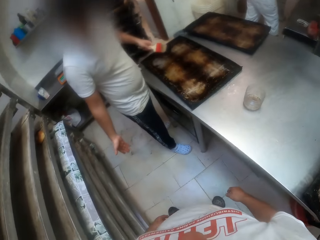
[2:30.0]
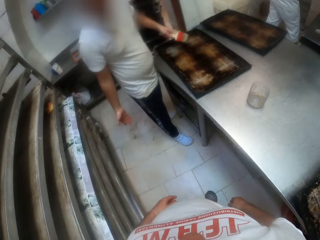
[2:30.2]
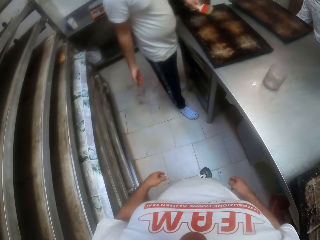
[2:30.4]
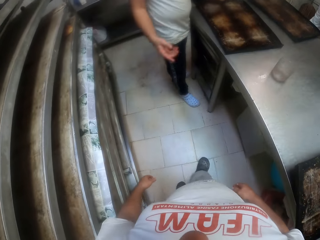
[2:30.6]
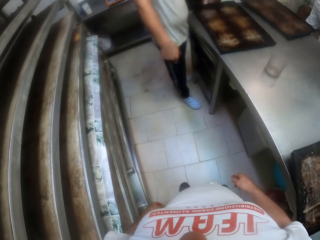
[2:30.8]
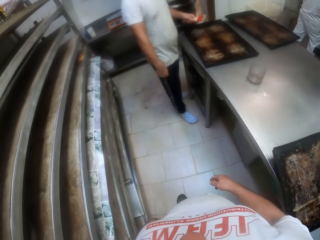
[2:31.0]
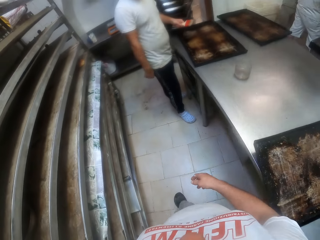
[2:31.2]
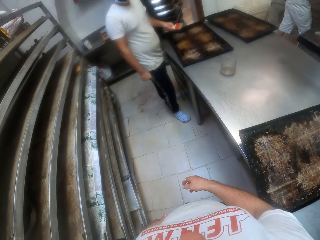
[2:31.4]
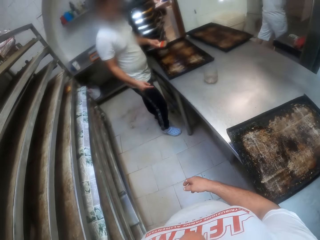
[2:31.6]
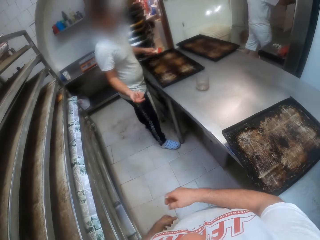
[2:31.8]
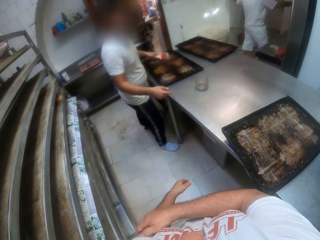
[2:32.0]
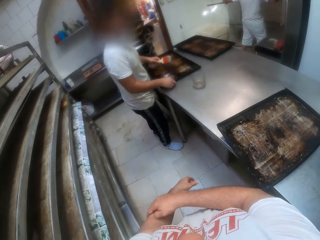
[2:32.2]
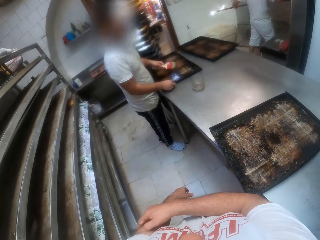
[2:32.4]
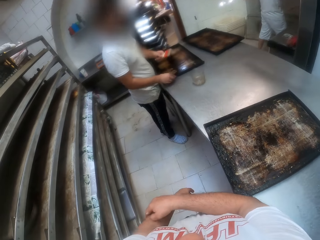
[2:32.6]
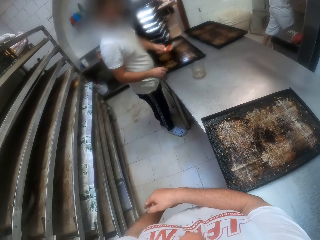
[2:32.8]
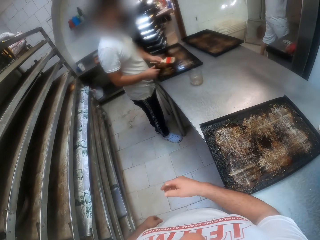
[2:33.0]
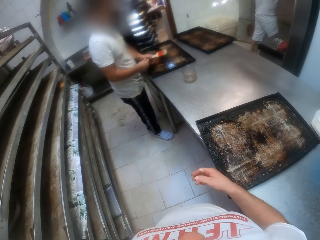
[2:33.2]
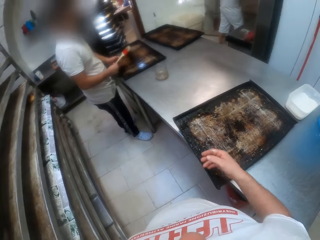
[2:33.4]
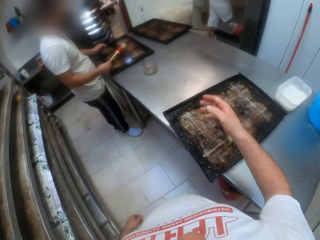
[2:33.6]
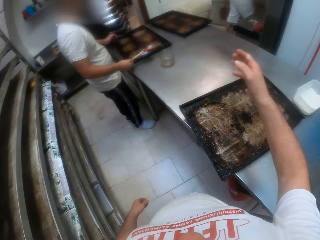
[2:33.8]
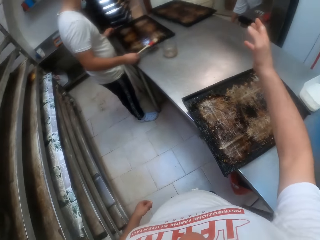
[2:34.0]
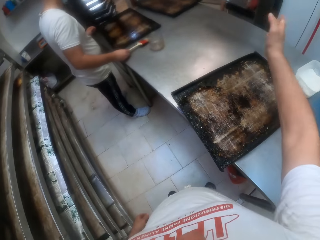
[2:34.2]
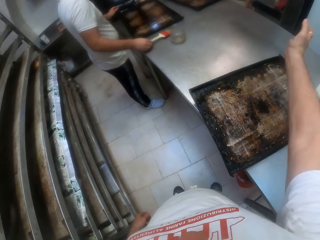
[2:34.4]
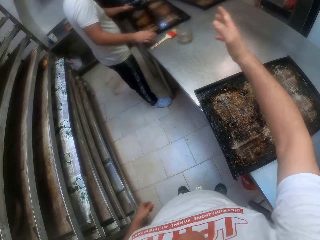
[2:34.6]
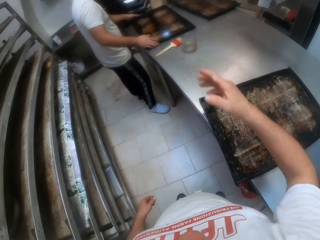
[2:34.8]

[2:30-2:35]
The camera wearer moves back. He scratches his hand. He moves his hand. A man drops the brush on the metallic baker's table with his right hand.

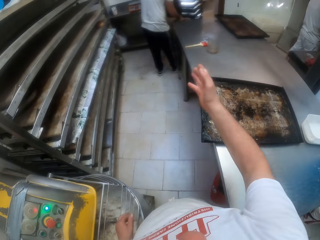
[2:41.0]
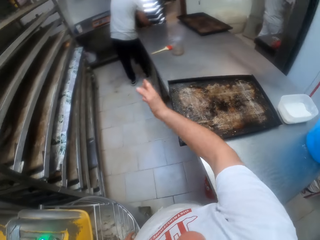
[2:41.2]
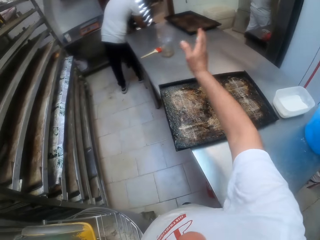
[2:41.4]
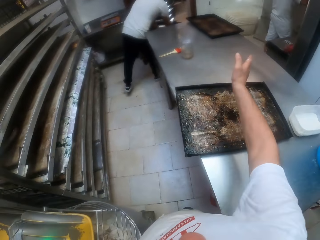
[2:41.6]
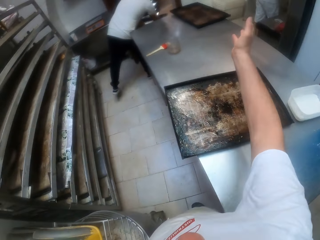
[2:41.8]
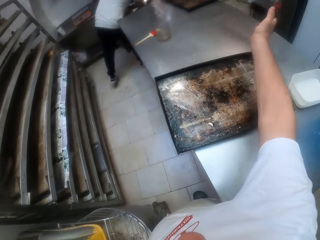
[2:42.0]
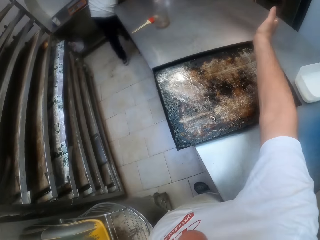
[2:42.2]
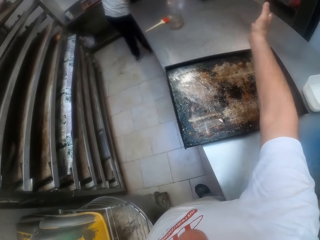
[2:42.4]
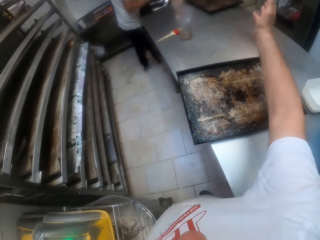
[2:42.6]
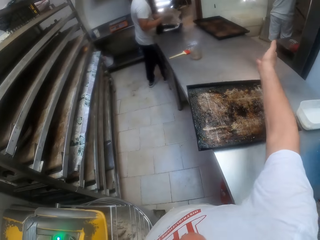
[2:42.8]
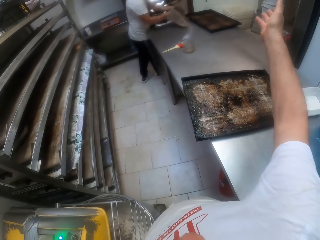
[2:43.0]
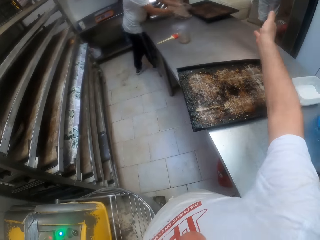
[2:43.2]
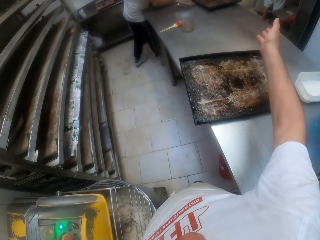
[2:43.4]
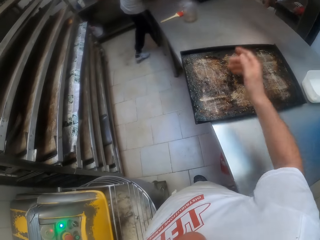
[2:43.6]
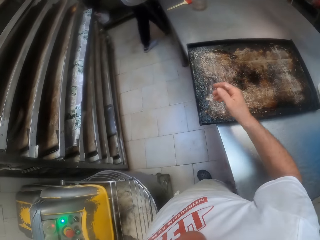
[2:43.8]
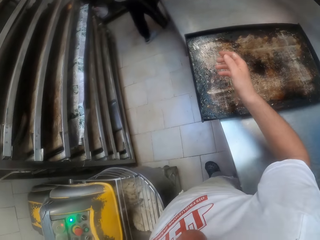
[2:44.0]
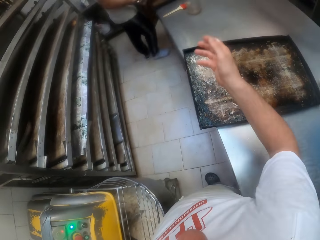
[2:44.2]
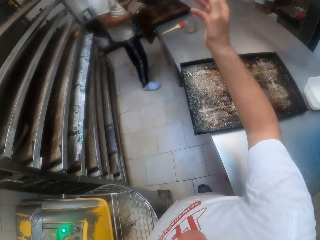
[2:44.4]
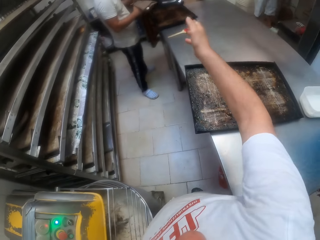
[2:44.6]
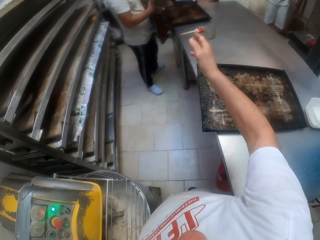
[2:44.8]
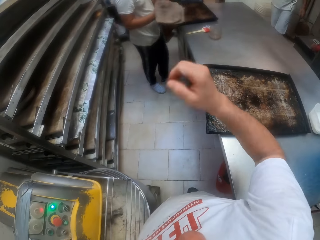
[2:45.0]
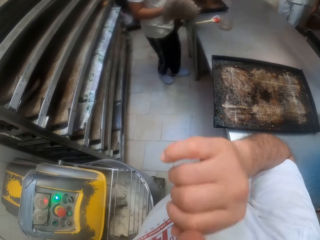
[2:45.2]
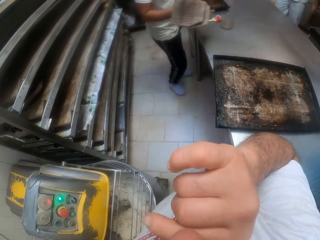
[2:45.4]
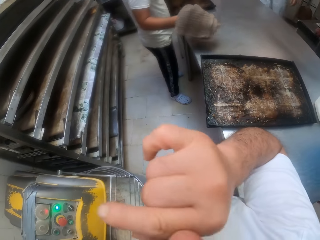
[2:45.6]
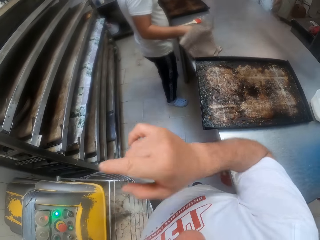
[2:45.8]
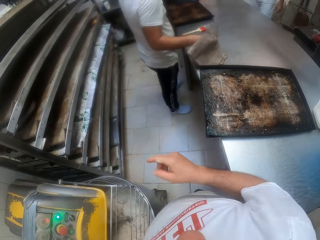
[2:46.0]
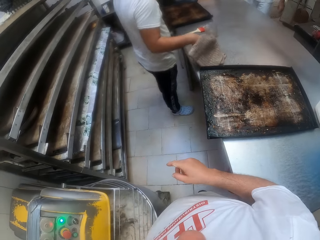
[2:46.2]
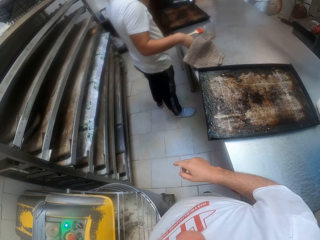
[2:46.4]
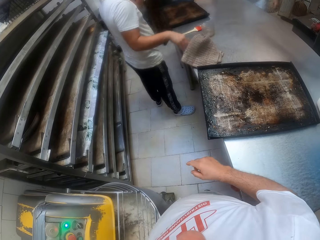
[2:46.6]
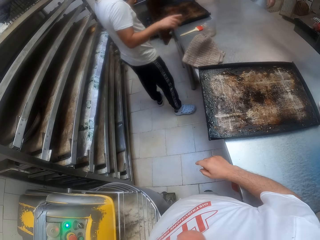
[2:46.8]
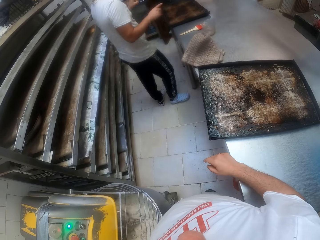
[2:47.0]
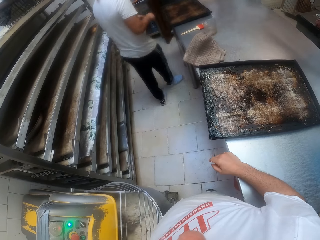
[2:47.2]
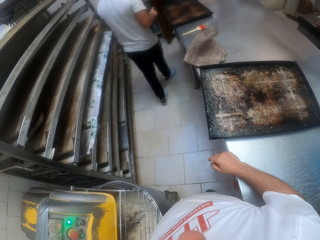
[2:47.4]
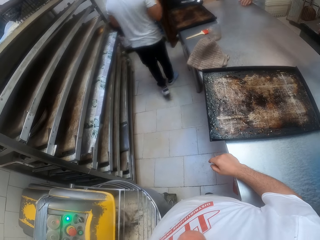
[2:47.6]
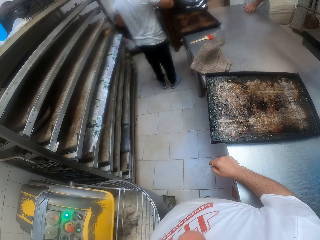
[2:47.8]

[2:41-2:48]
The camera wearer moves his hand. A man puts the baking tray into the tray rack with both hands. The man bends and picks up the baking tray. The man moves the baking tray on the metallic baker's table with the towel with both hands. The man places the towel on the metallic baker's table with his right hand. The man walks around the room.

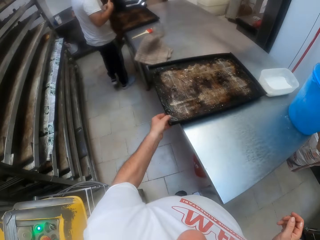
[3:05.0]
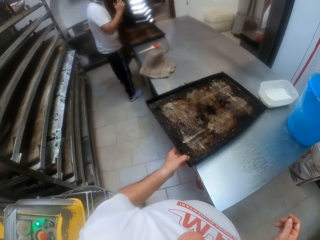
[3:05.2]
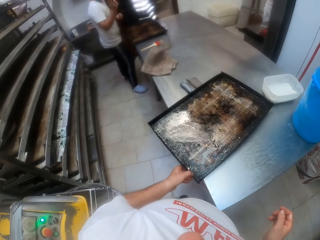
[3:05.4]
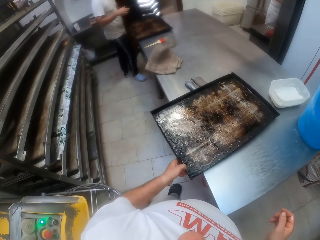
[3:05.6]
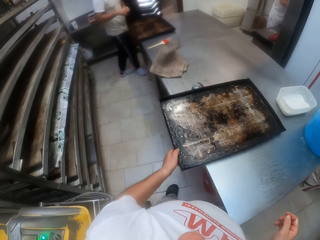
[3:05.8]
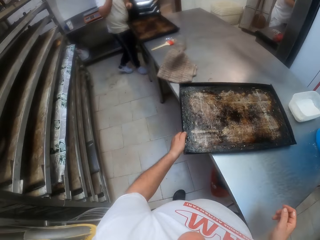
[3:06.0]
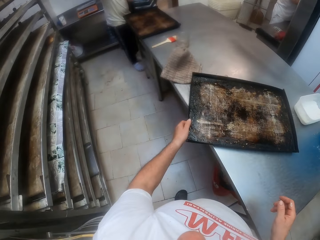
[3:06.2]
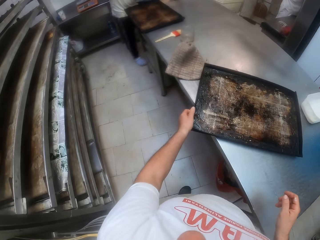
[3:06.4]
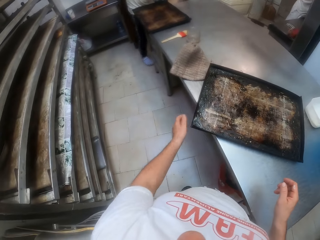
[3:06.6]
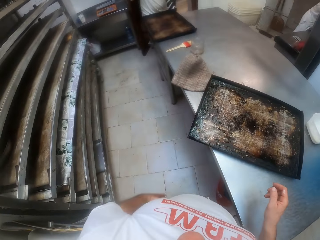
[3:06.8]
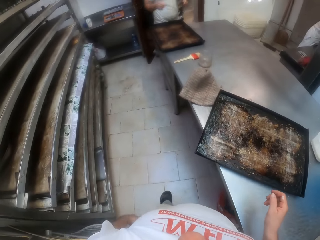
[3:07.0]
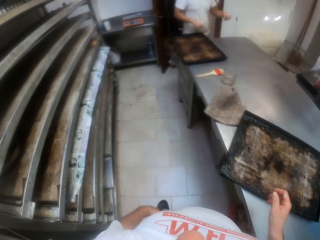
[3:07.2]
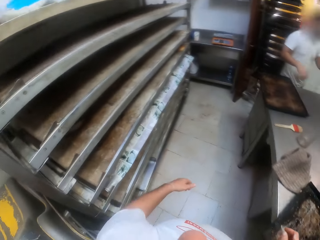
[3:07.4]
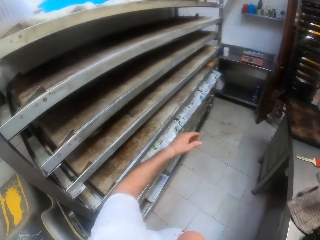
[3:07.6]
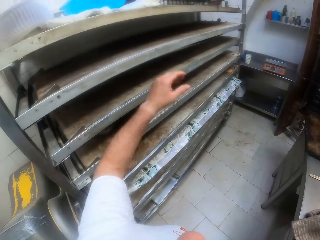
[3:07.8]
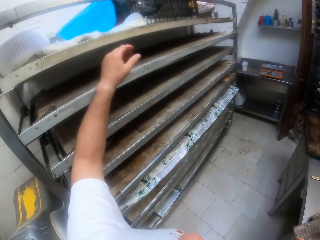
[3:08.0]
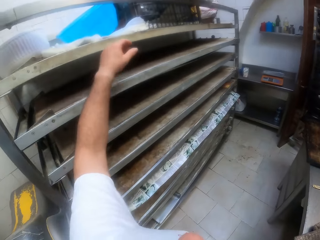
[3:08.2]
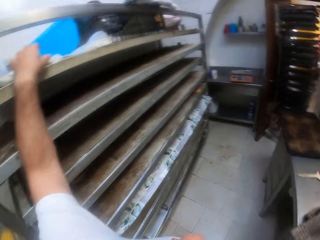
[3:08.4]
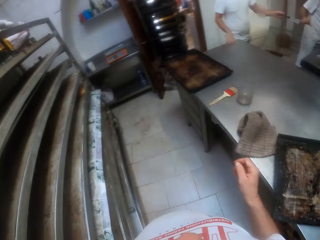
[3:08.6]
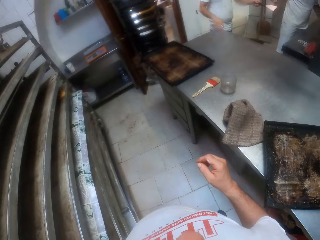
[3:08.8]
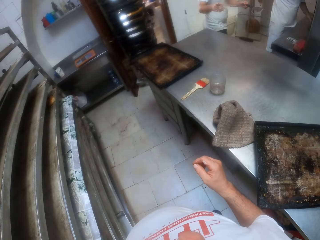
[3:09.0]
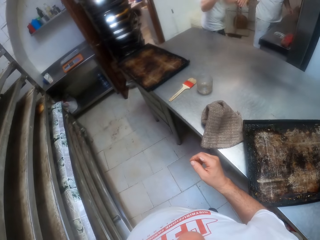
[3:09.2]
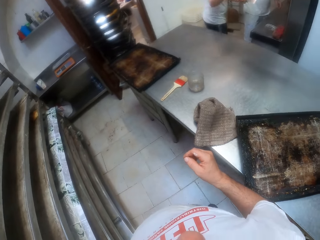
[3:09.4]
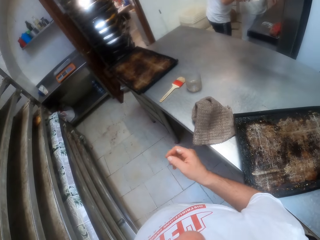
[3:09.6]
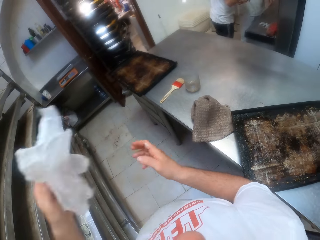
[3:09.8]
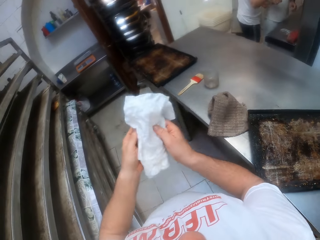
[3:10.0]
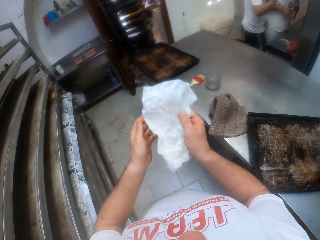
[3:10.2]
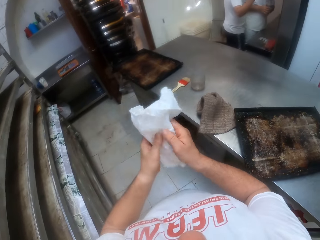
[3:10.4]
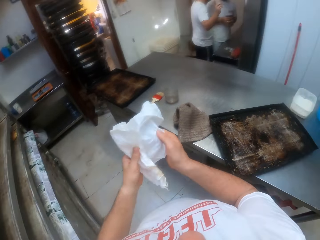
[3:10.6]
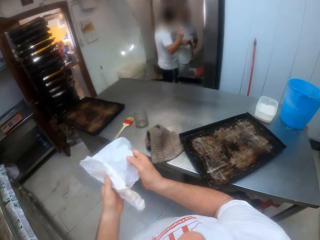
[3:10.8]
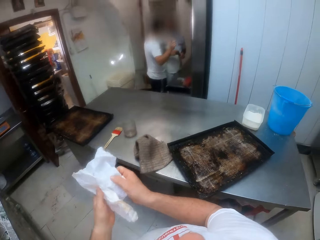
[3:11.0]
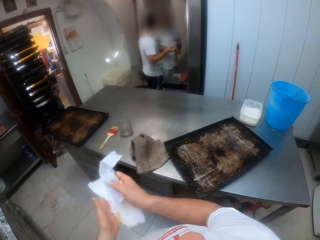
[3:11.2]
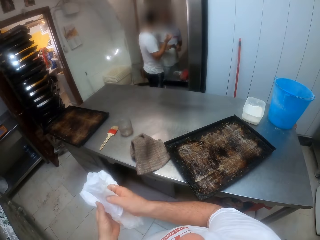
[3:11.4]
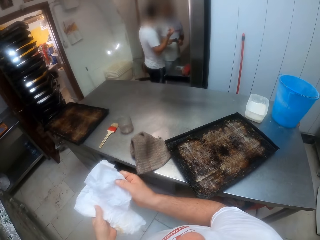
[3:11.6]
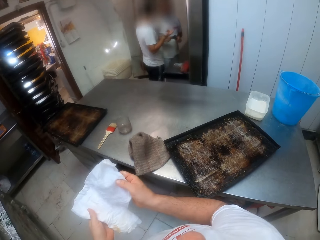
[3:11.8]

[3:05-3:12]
The camera wearer moves a baking tray. A man picks up some serviette. The camera wearer picks up toilet paper on the oven rack with his left hand. The man stands beside another man. The other man converses with the first man.

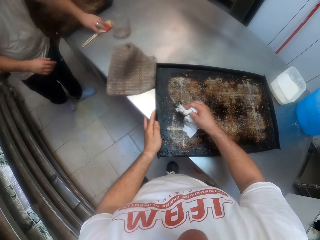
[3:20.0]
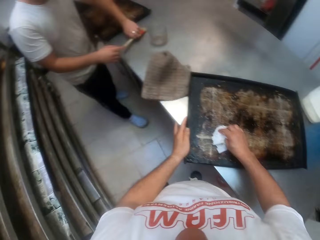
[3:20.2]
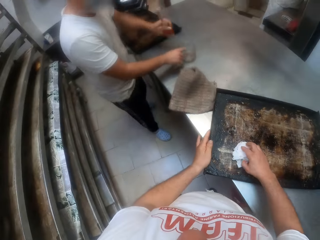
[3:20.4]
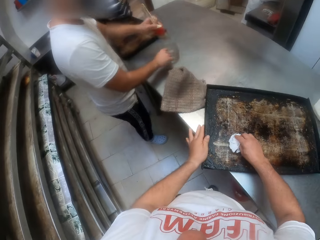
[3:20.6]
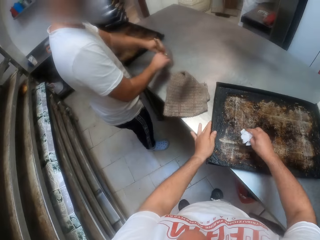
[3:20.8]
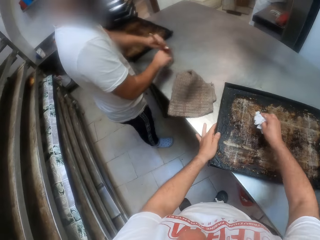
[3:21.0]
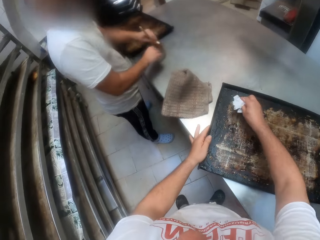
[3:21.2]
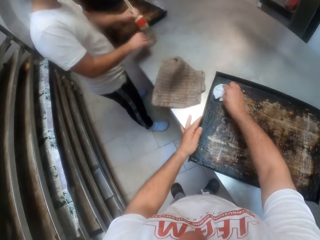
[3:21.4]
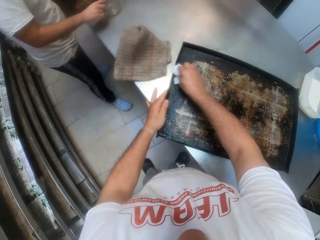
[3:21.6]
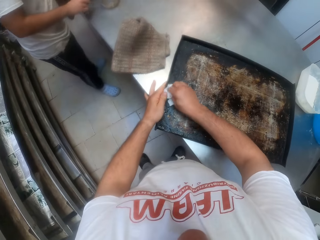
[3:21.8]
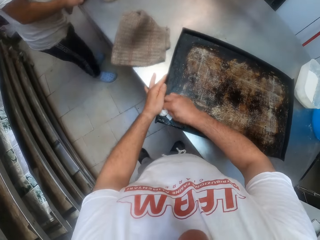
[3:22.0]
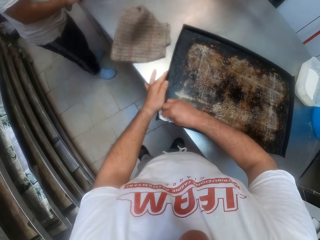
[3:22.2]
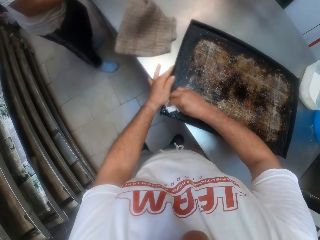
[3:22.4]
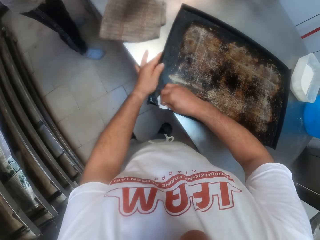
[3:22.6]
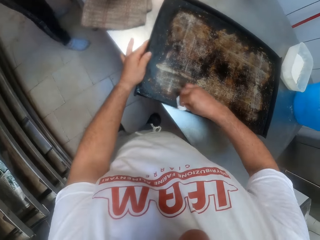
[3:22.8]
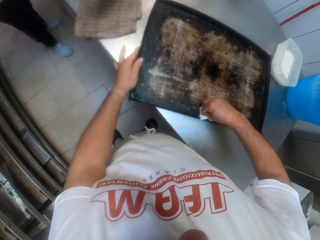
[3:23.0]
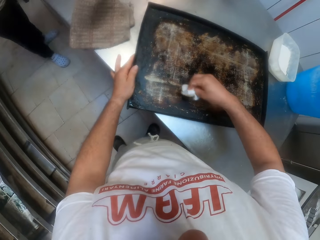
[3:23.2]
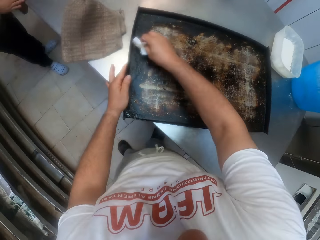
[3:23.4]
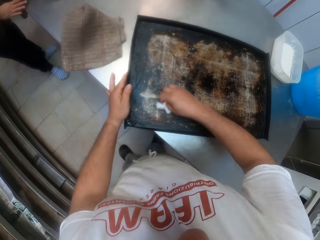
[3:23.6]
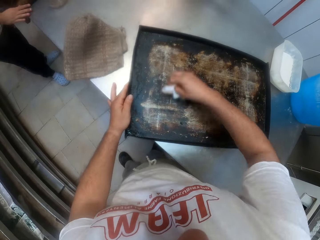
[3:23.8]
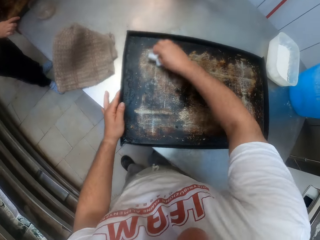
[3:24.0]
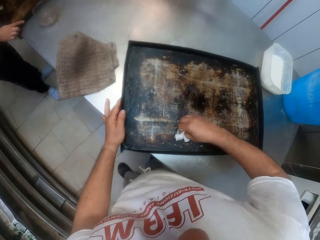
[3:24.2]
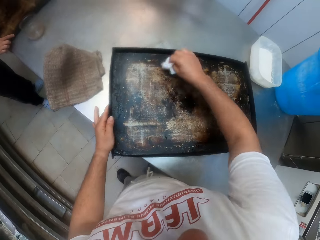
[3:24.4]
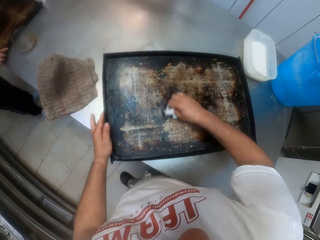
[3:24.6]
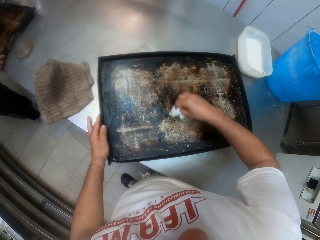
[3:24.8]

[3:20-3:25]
A man picks up the brush from the metallic baker's table with his left hand. The man dips the brush in a container with liquid on the metallic baker's table with his left hand. The man cleans a baking tray on the metallic baker's table with the brush with his left hand.
